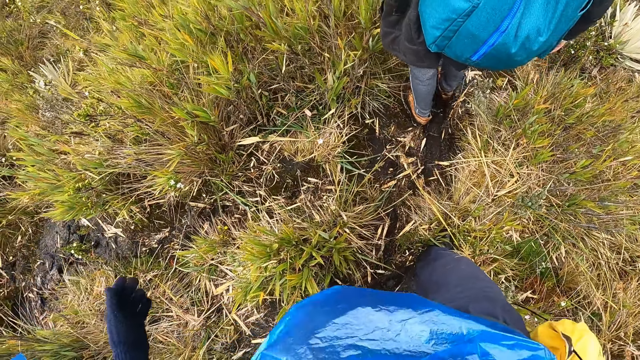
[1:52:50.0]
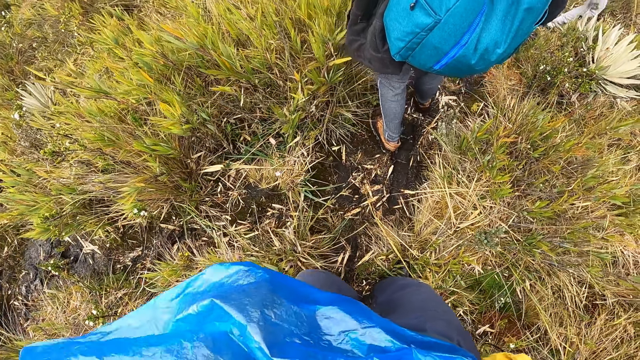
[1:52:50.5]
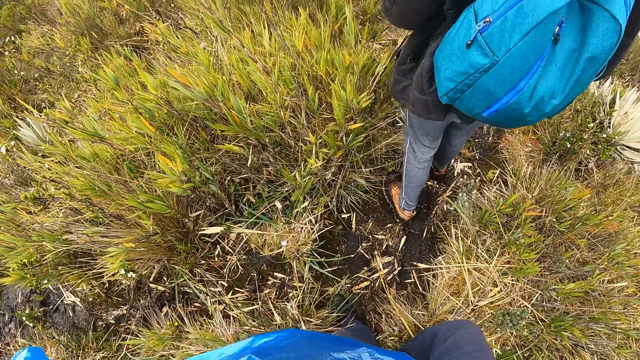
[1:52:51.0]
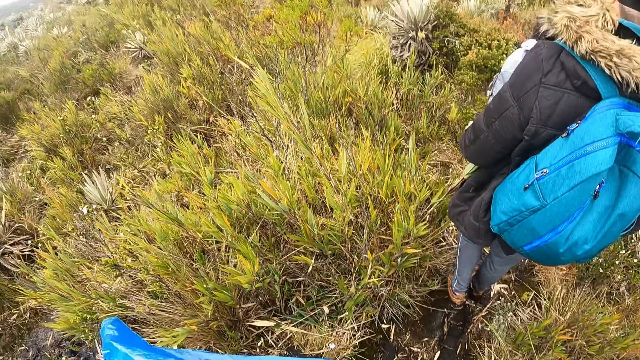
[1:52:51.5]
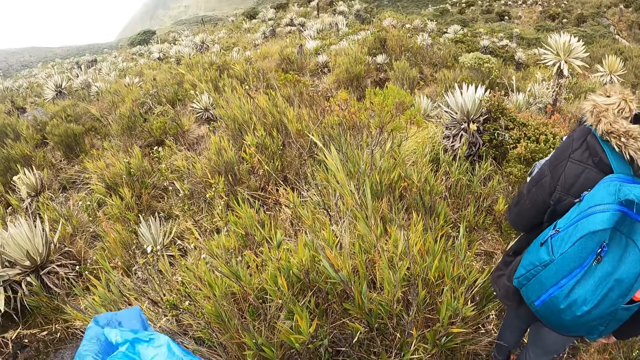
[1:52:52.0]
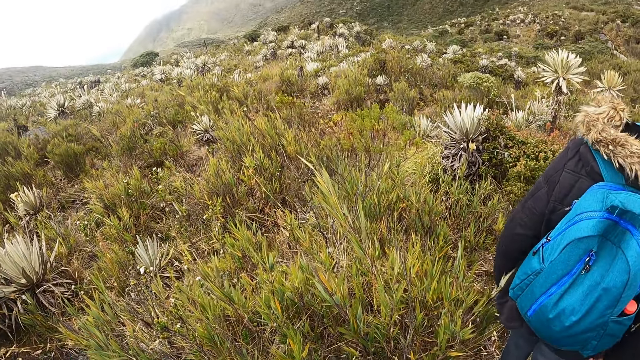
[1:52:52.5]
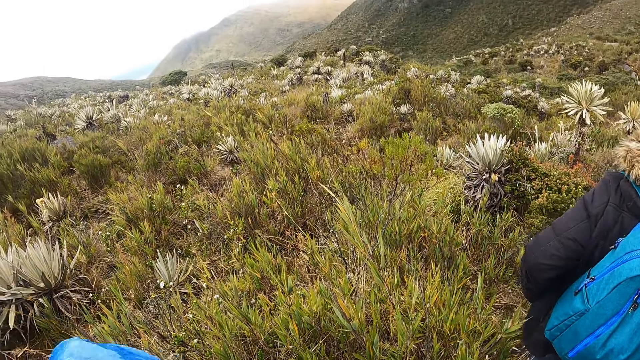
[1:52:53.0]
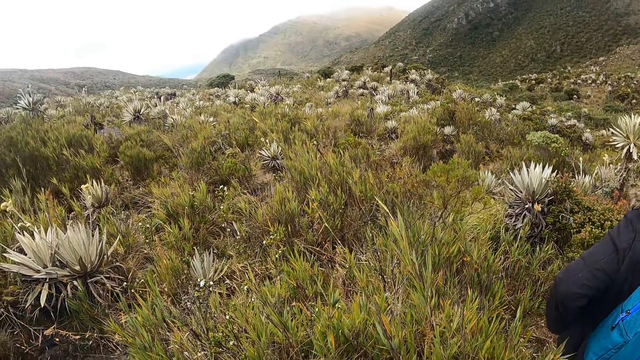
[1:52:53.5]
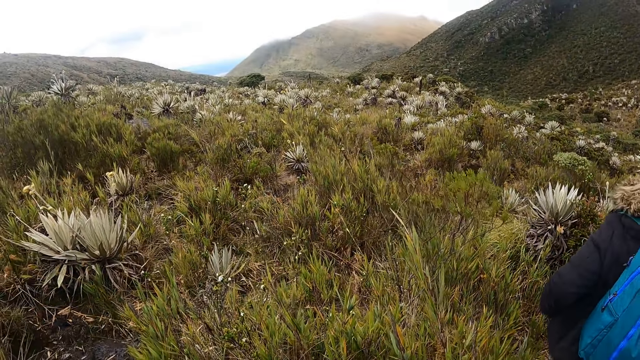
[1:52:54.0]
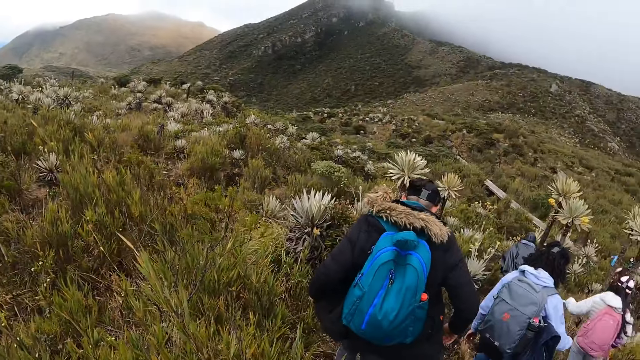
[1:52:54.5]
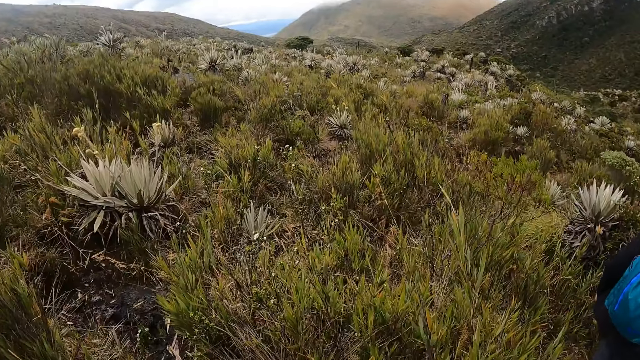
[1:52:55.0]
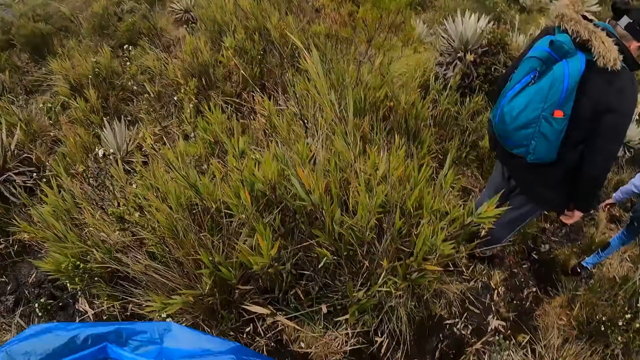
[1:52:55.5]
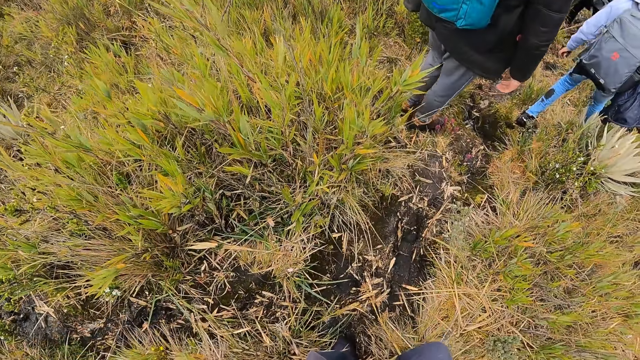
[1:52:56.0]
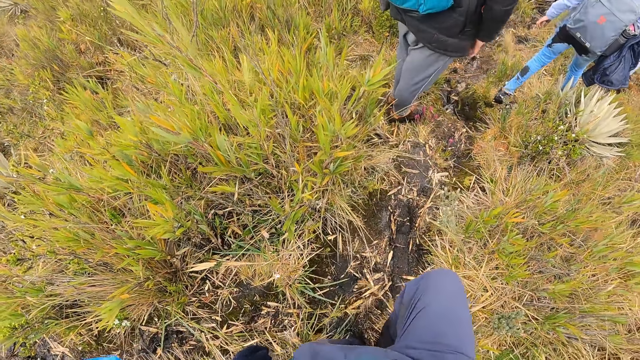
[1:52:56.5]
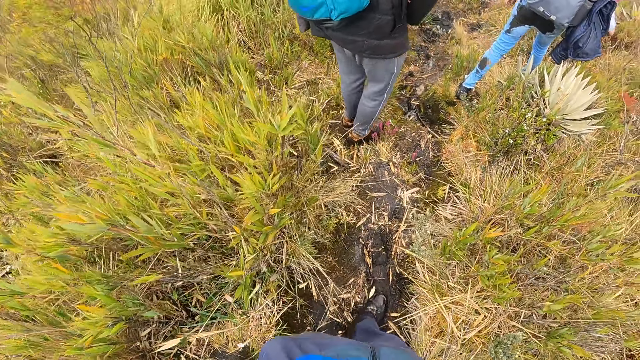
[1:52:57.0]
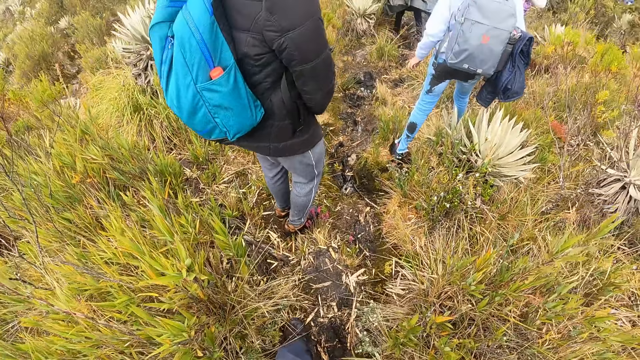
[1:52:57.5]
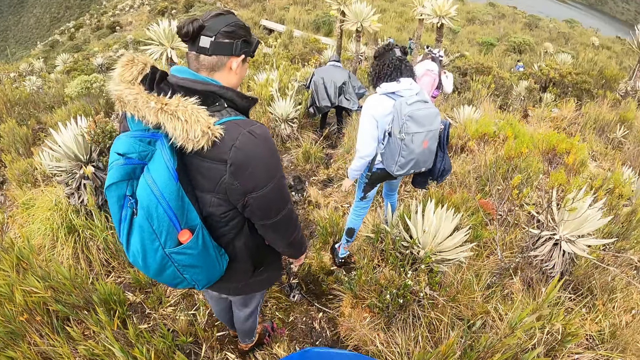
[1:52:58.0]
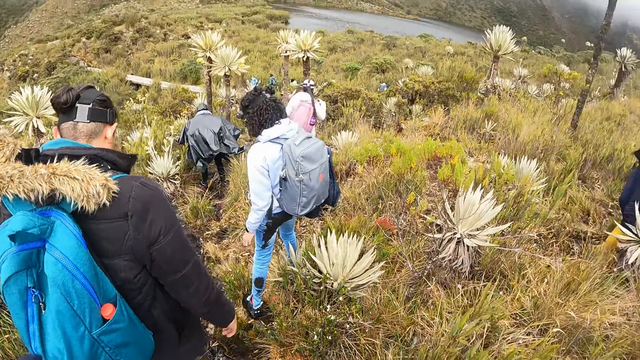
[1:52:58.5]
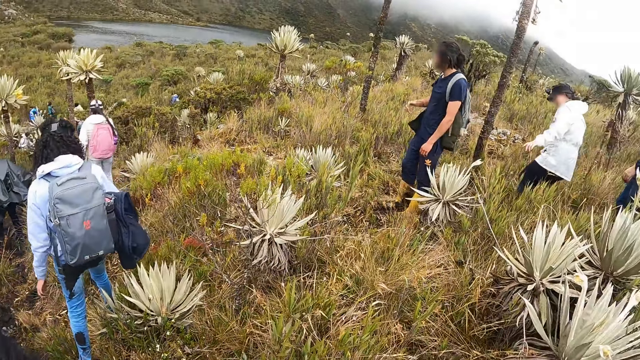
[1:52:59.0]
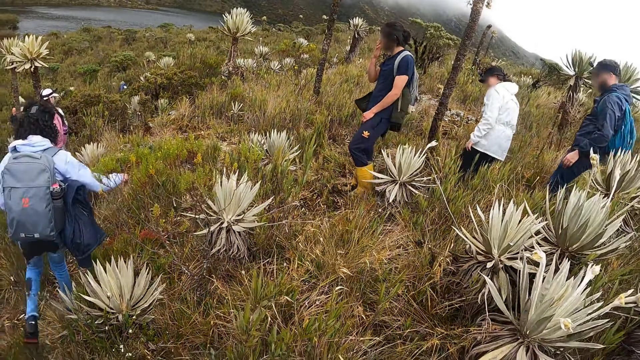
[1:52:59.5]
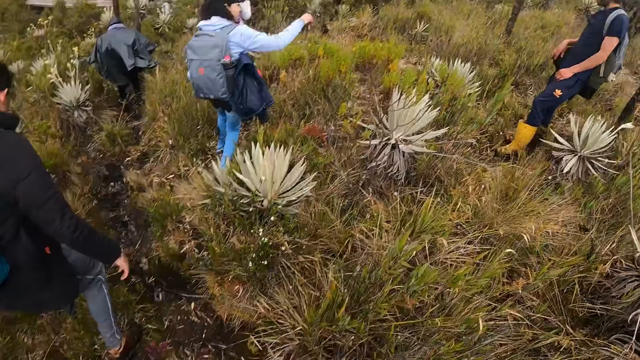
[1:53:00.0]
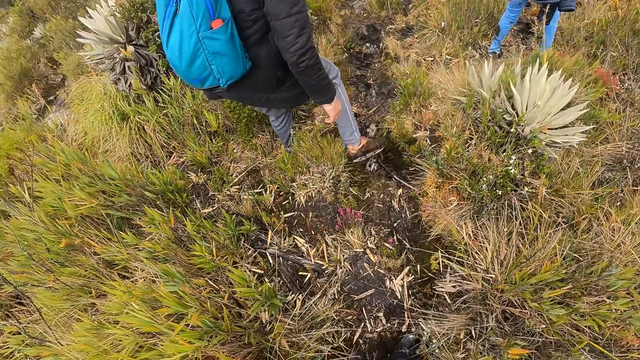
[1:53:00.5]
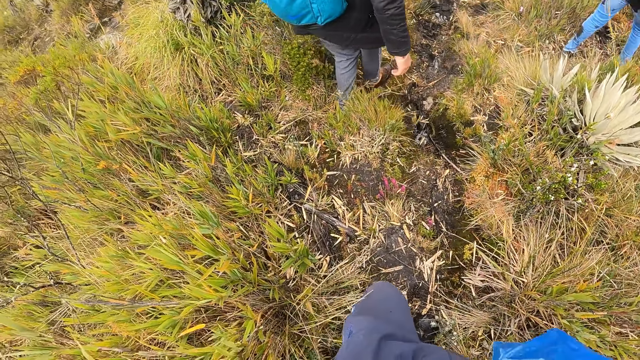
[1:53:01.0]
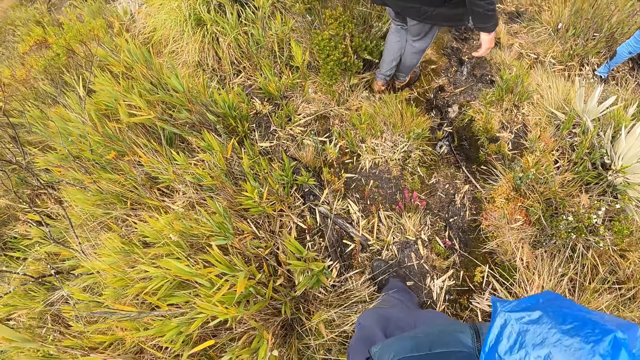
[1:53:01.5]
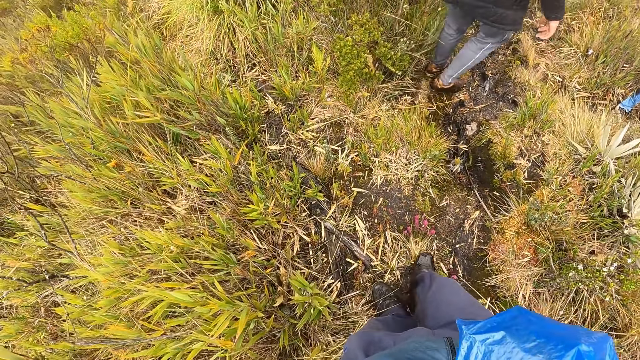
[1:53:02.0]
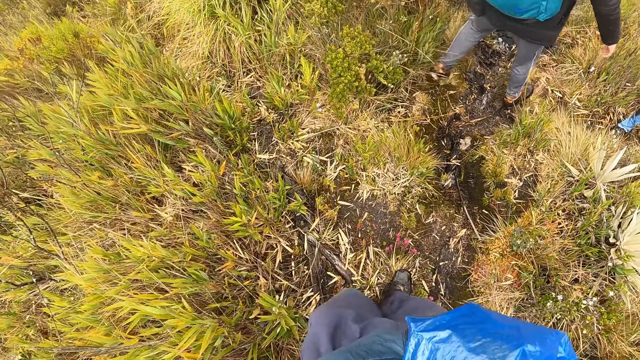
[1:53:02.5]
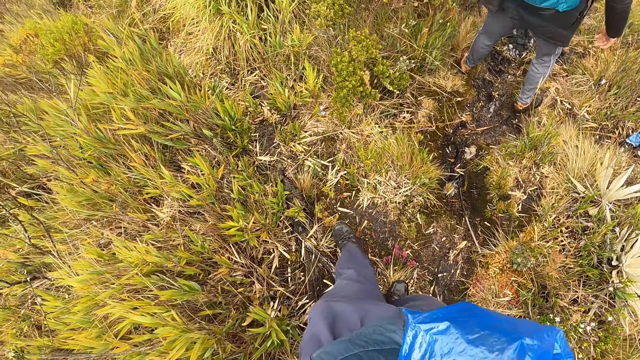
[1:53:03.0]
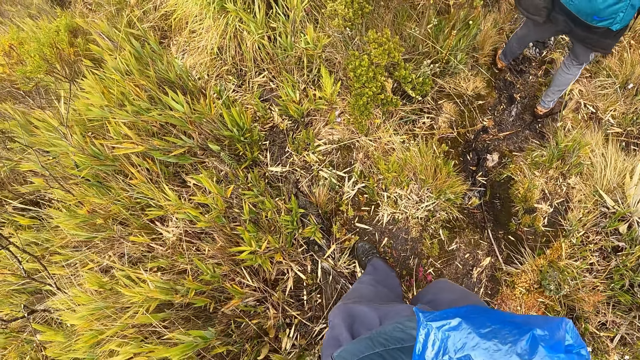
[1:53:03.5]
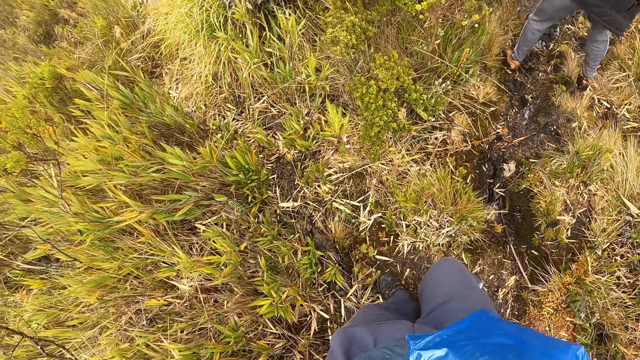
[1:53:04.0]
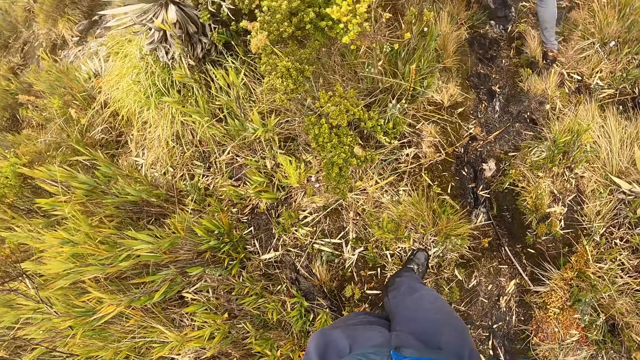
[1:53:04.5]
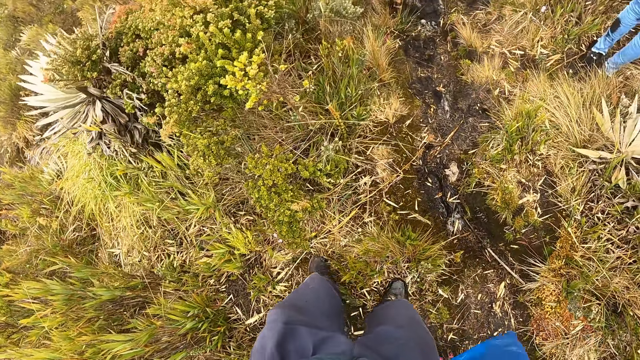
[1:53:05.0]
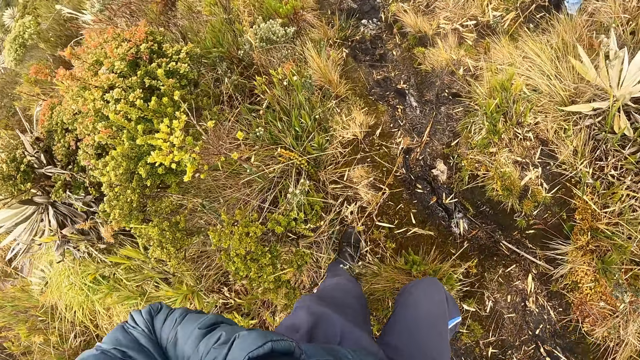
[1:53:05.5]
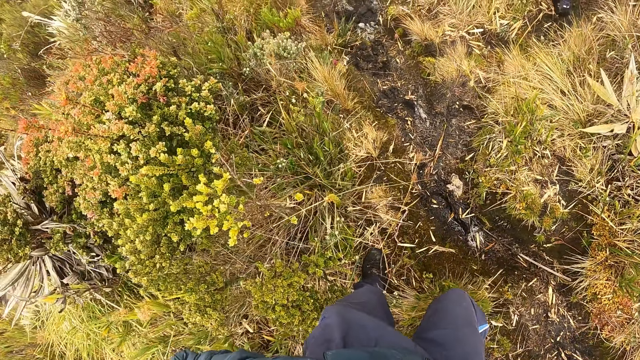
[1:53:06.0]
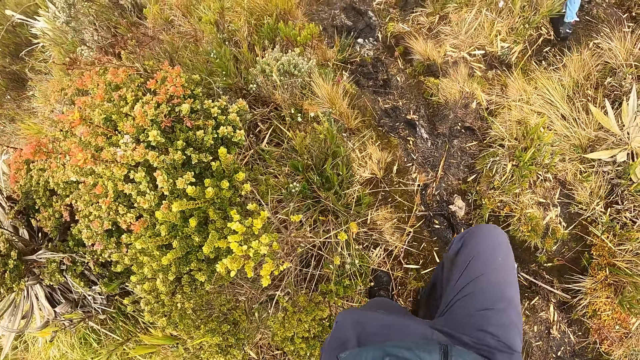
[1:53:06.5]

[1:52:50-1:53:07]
The camera wearer looks around. They walk.

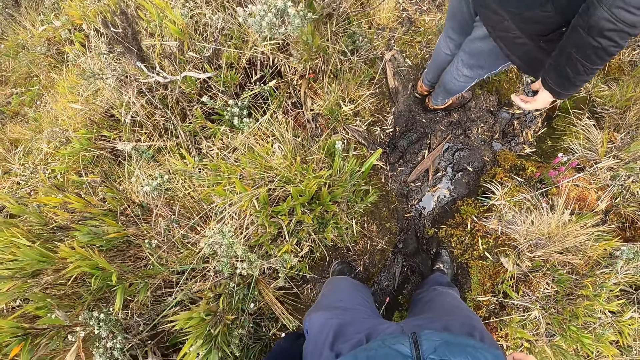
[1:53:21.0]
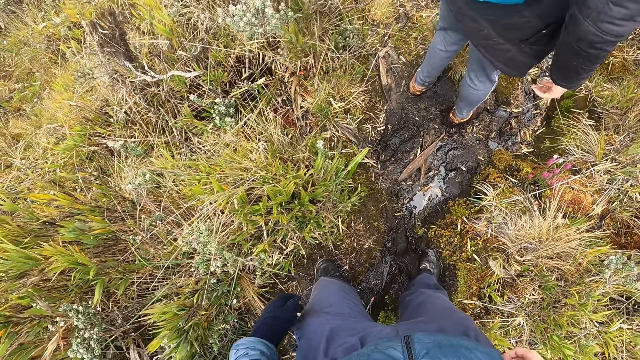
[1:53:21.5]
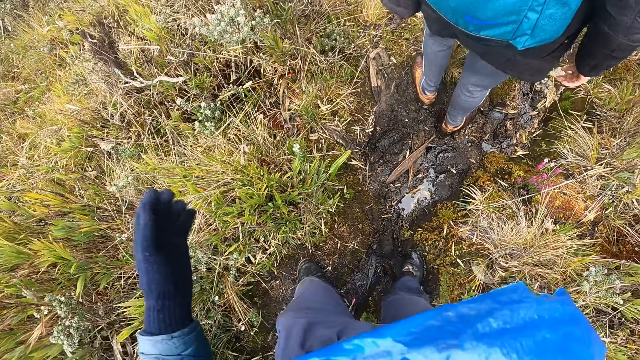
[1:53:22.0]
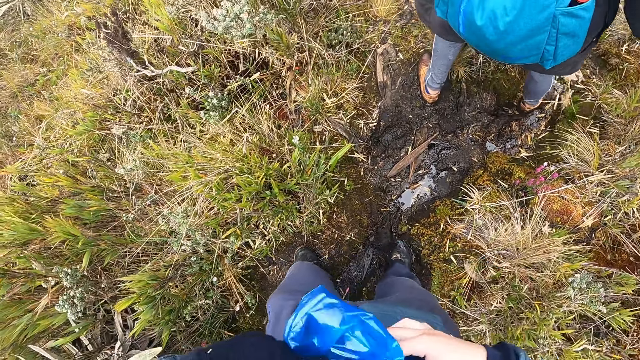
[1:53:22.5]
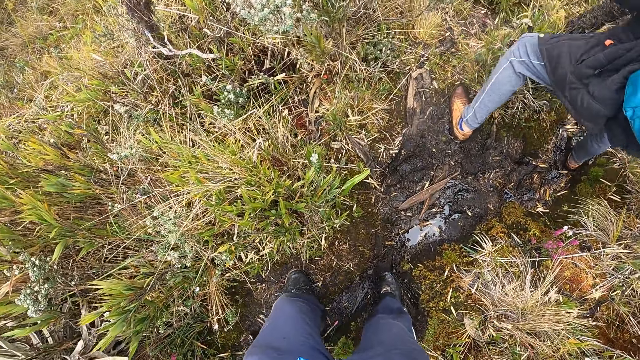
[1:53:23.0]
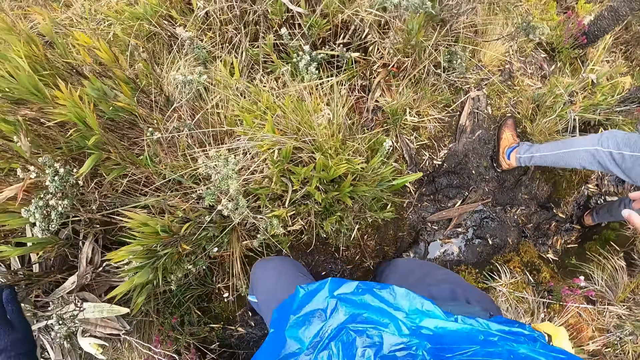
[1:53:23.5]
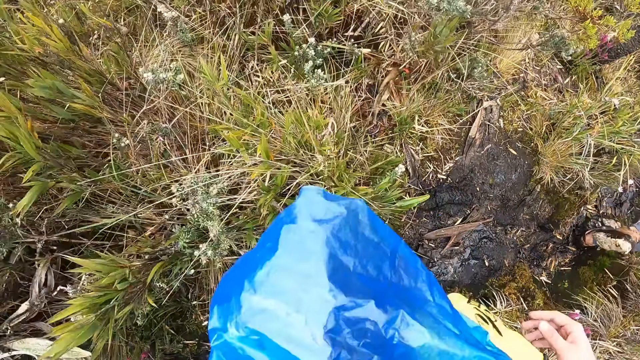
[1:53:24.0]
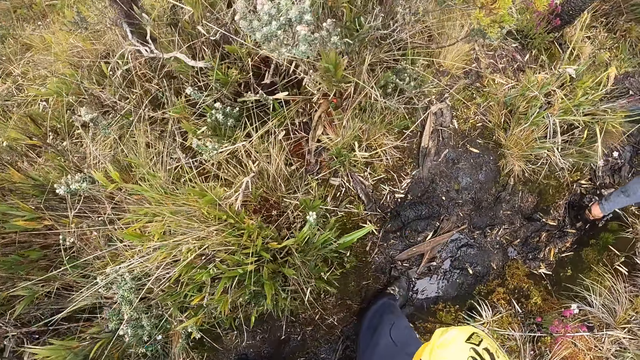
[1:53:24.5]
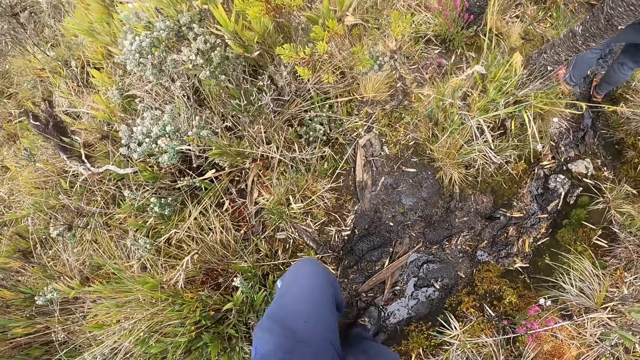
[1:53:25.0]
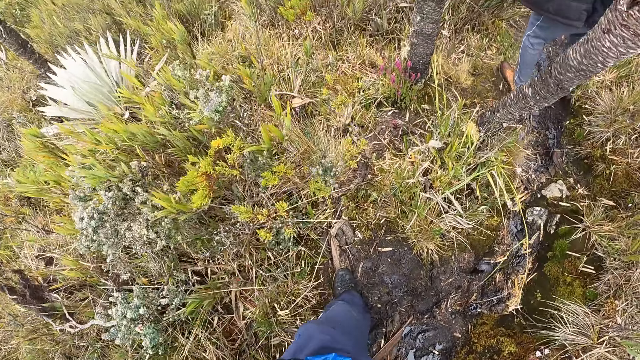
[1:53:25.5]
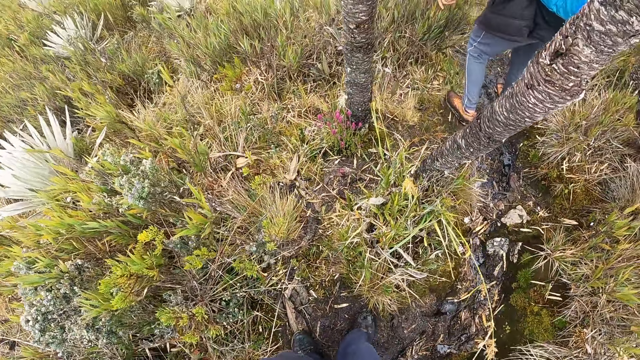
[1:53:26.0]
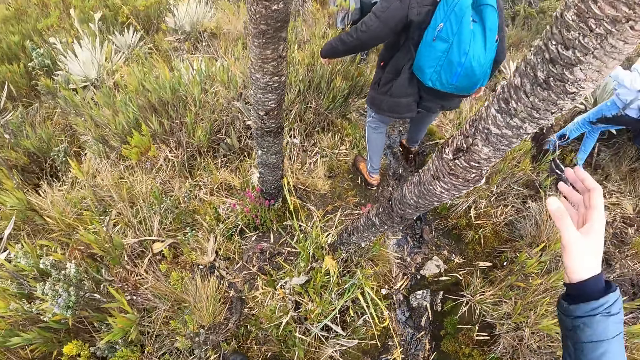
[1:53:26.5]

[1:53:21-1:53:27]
The camera wearer raises the left hand.
